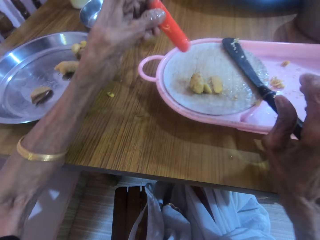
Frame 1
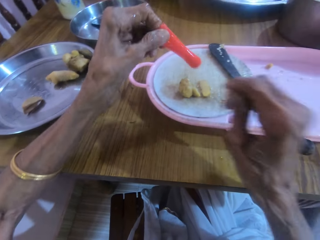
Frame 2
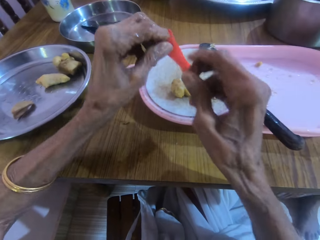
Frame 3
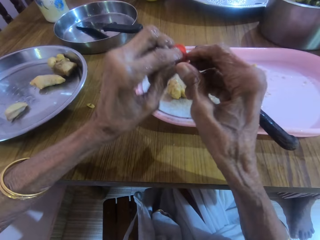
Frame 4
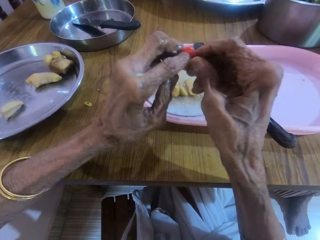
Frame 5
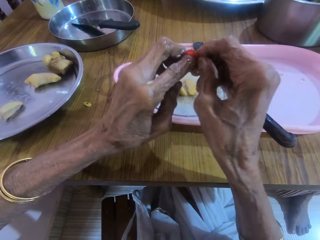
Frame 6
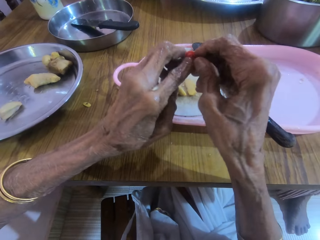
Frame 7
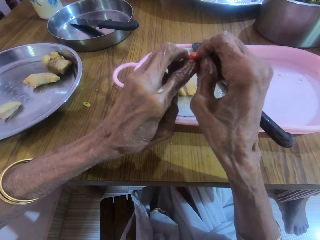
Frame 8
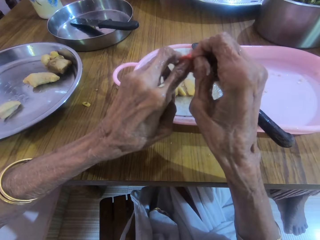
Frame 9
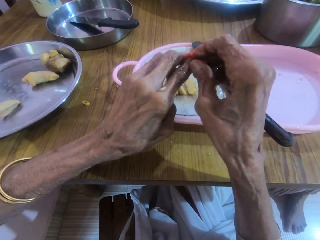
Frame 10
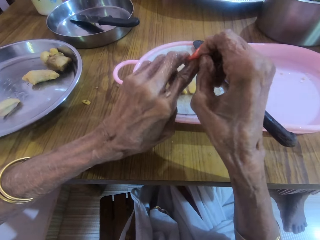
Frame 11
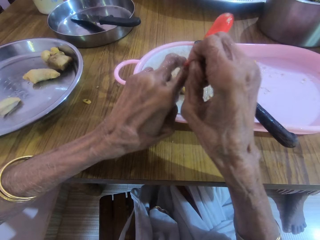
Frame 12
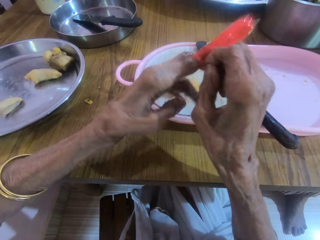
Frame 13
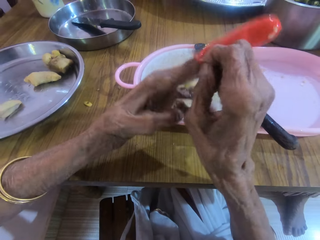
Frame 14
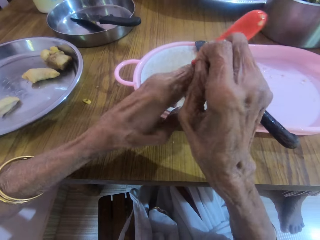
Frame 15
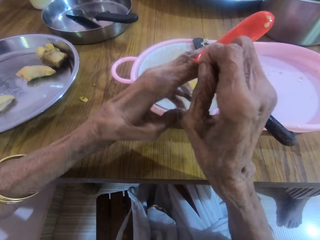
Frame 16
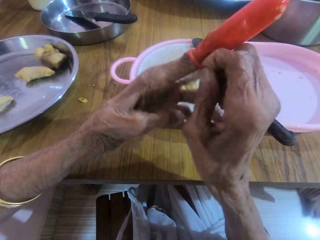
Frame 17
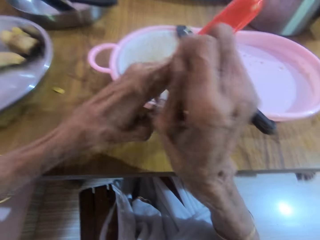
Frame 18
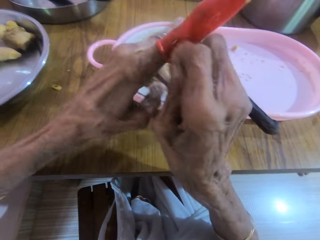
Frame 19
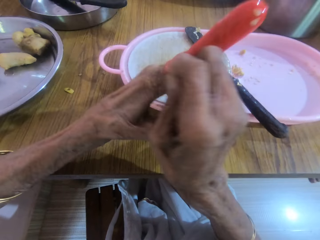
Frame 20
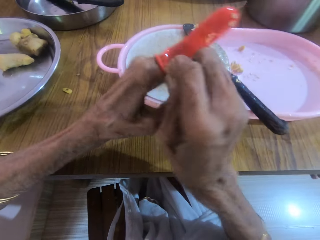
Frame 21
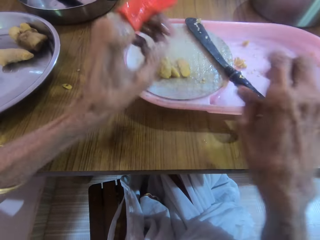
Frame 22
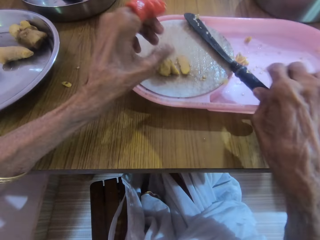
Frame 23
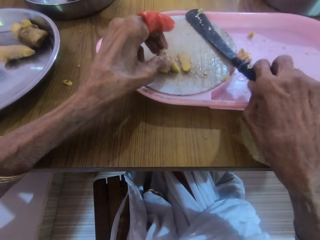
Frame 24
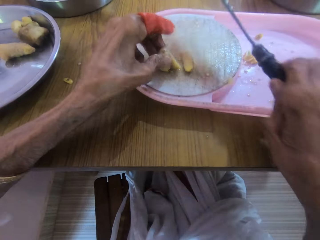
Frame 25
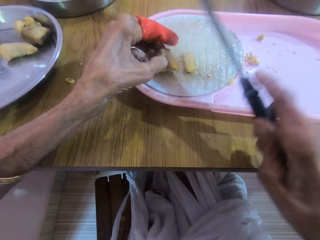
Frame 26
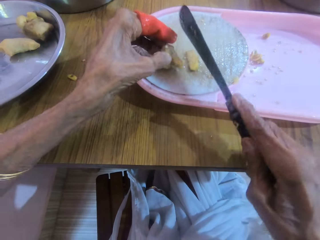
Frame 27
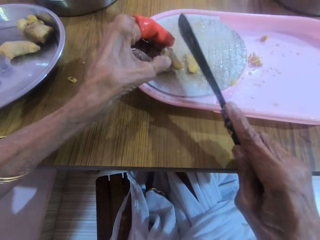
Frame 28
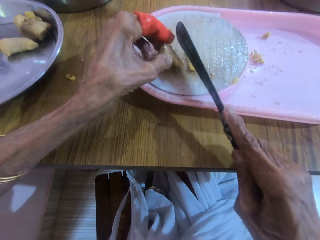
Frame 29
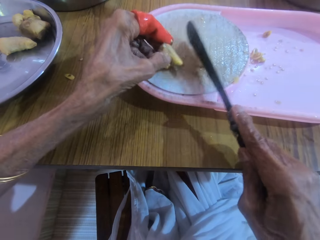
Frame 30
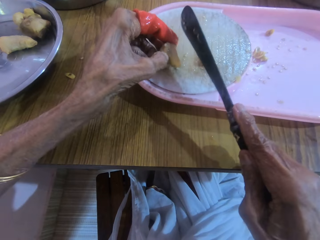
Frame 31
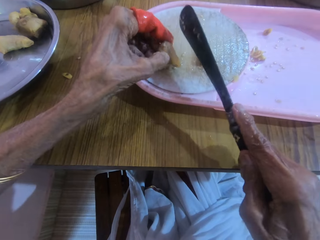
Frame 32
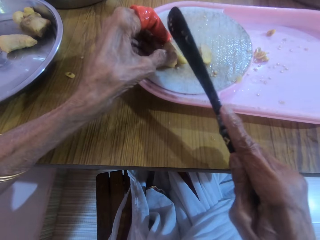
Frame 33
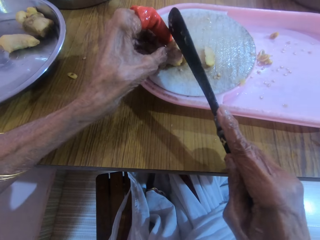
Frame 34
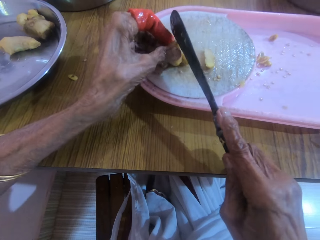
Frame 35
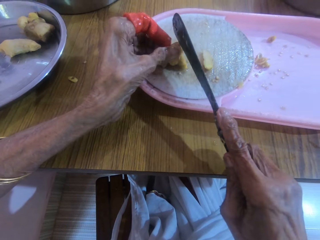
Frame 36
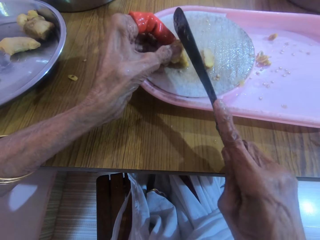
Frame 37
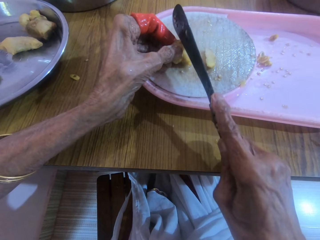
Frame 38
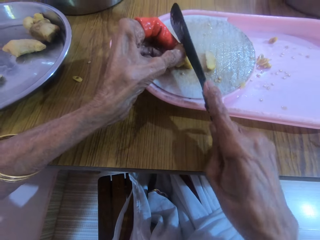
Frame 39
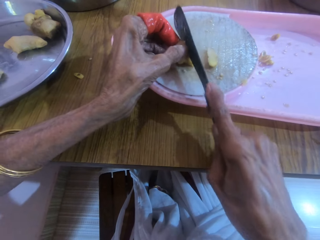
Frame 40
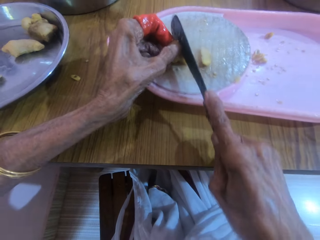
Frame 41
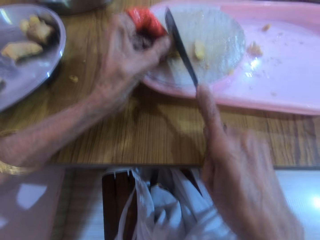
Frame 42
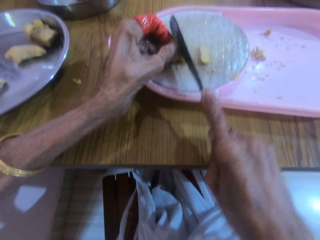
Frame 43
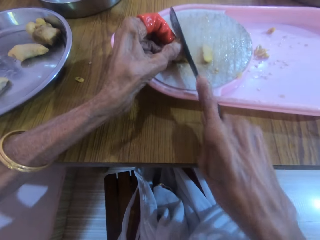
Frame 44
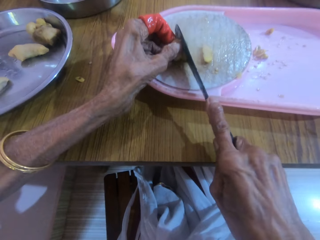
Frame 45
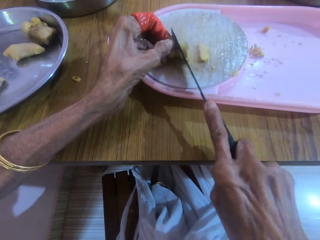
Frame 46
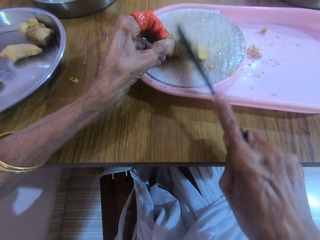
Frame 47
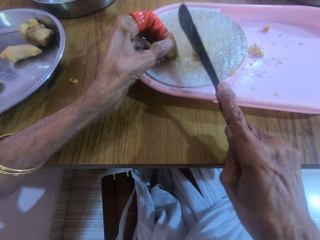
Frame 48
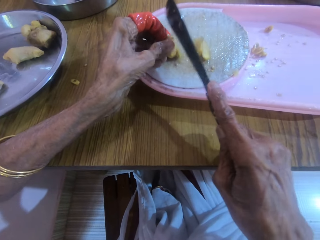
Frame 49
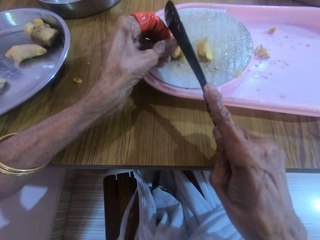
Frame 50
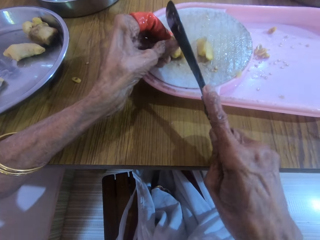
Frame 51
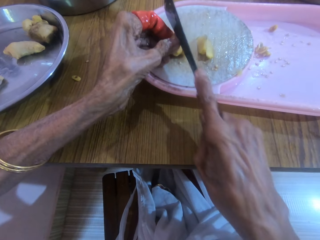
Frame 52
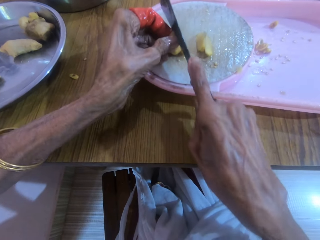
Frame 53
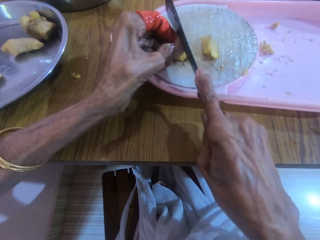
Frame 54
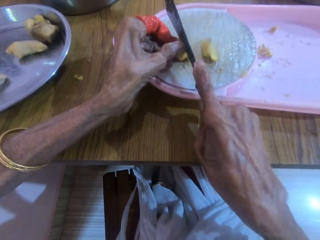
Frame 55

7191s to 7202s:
The camera wearer picks up the finger glove. He wears the protective rubber on his left index finger with his right hand. He picks up with his right hand. He holds the garlic or ginger in place with his left hand. He slices the garlic with a knife in his right hand.

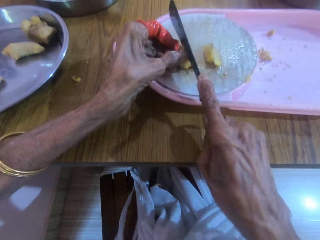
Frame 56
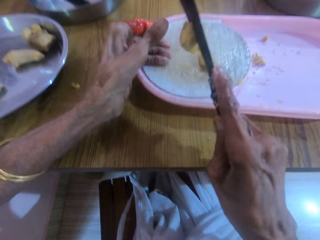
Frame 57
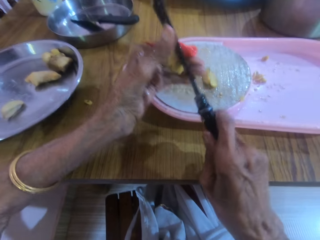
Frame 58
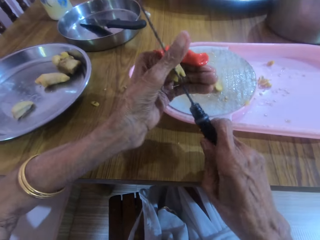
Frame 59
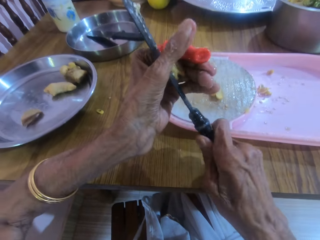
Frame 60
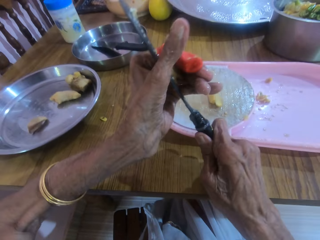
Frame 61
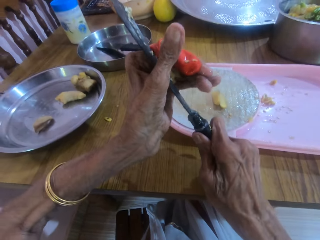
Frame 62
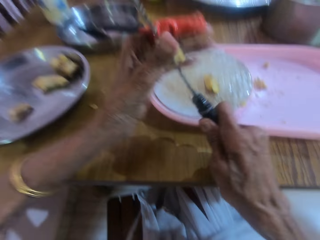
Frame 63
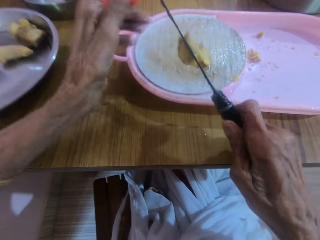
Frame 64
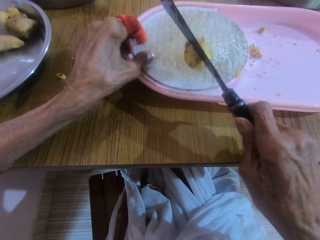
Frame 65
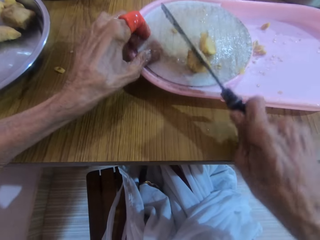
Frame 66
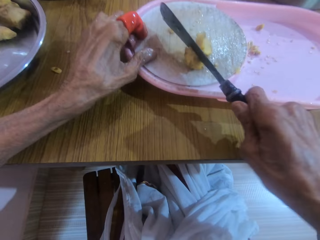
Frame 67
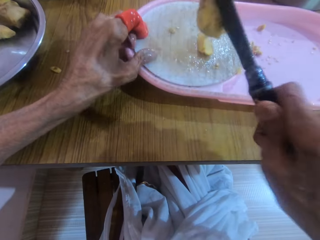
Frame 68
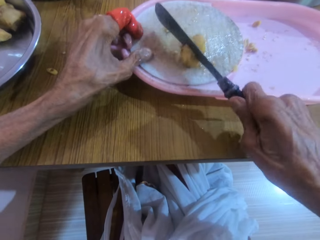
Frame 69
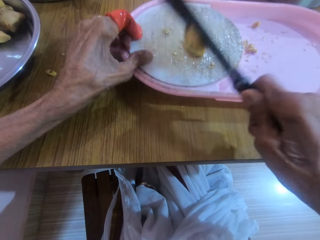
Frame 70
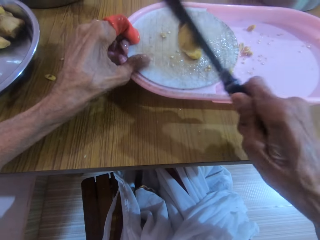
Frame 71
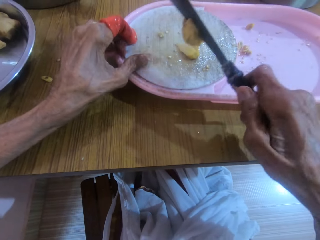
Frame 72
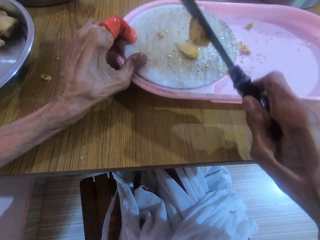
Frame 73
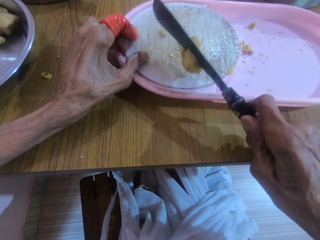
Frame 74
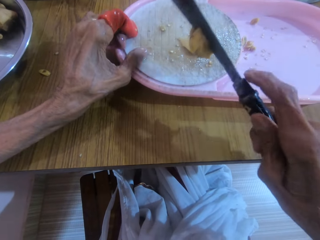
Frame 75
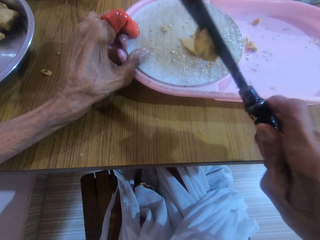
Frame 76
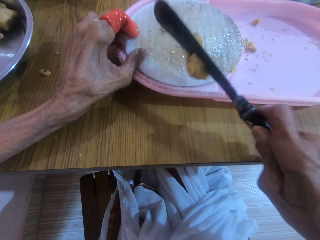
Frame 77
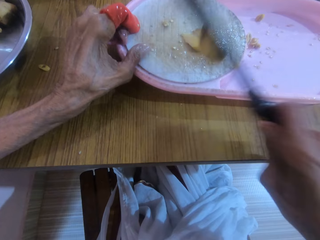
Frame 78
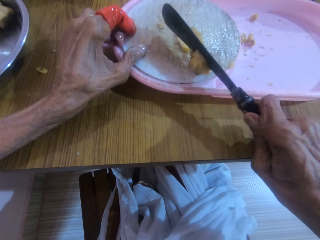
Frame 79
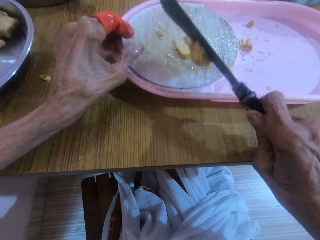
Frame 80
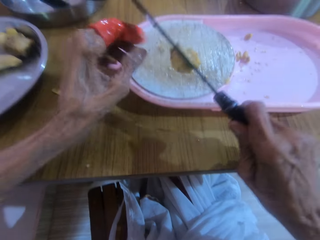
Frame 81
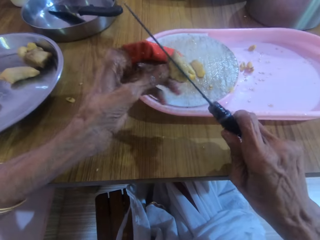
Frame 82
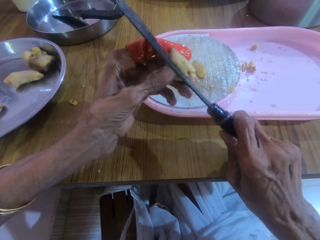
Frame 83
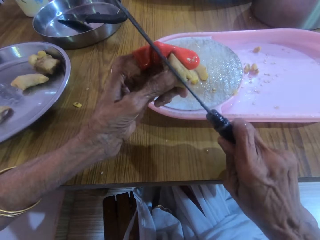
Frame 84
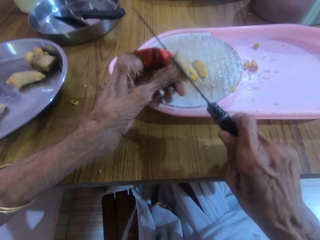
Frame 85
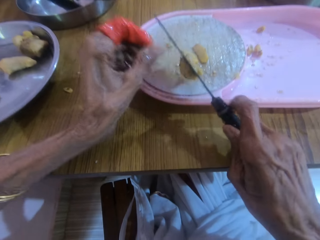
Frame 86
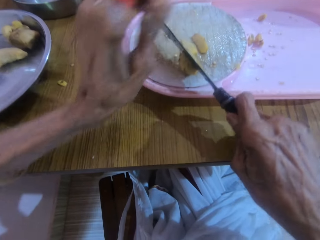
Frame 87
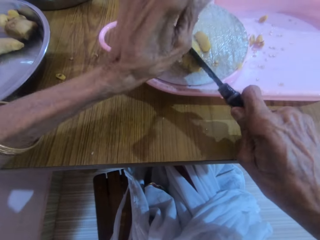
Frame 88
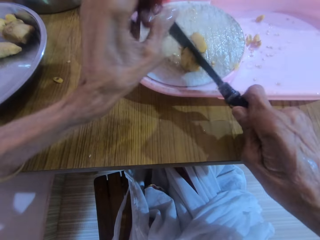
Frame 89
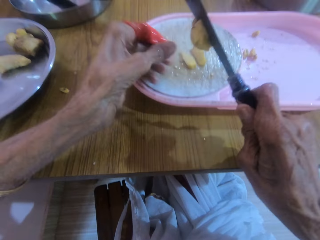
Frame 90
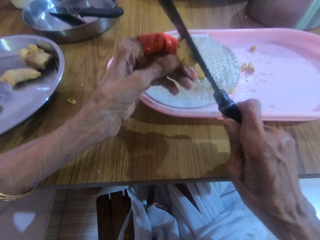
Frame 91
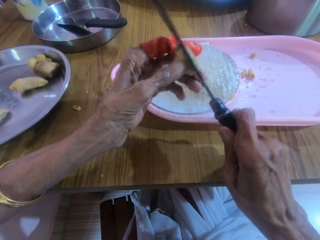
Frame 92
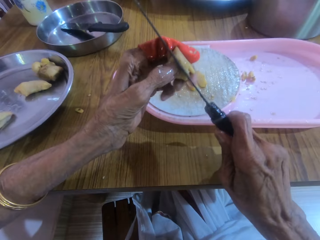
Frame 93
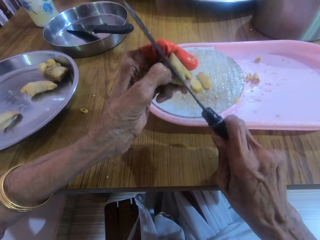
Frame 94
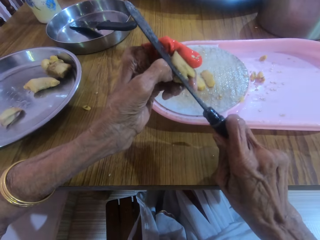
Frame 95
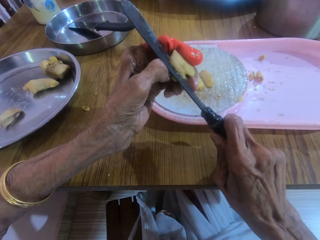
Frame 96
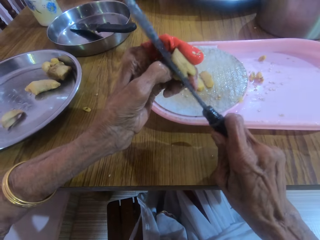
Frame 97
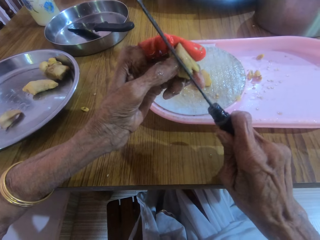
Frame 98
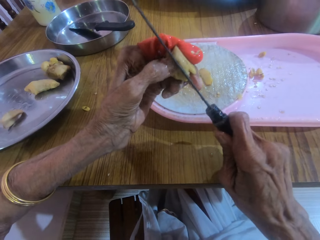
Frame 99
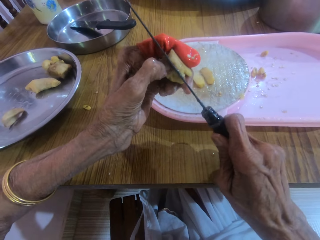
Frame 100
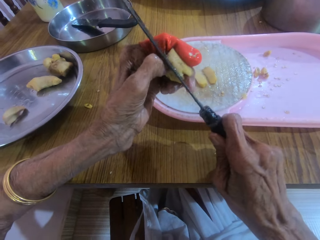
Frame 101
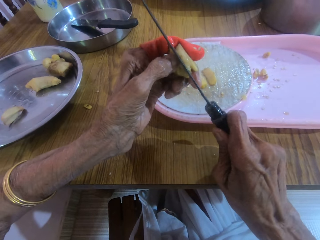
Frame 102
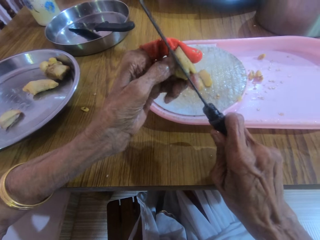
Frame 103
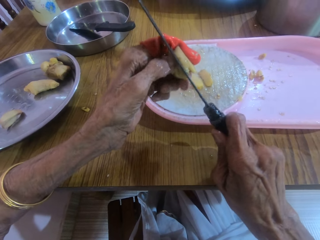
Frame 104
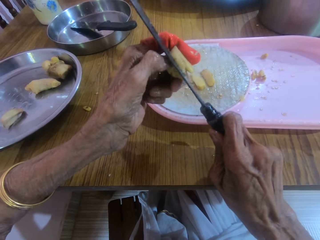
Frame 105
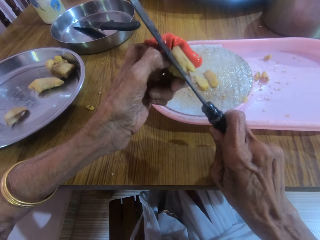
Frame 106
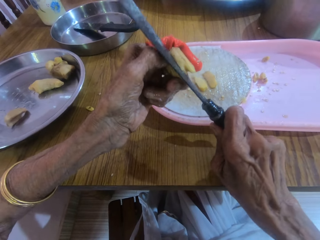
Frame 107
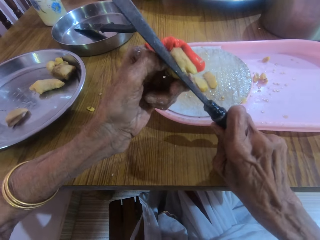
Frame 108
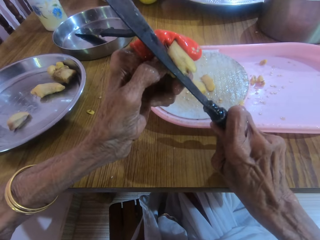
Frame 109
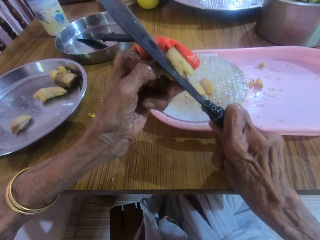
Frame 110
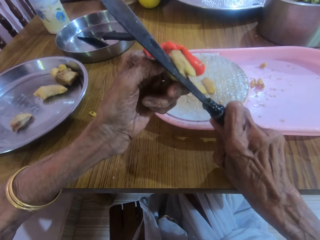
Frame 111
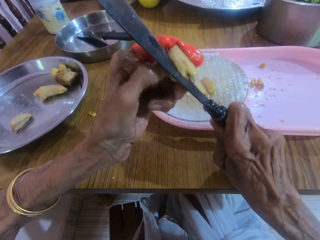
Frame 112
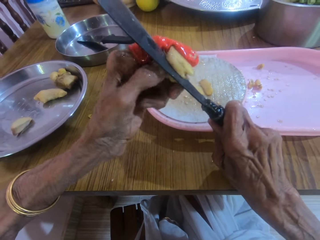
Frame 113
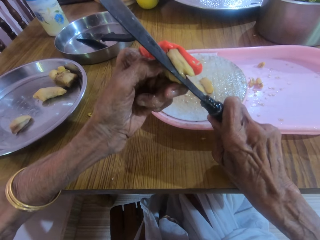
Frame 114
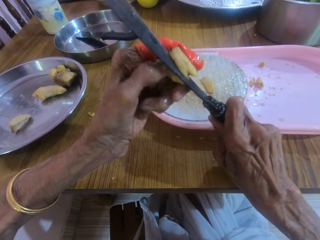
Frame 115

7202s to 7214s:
The camera wearer hits the garlic or ginger on the chopping side of the tray with a knife in the right hand. They hold the garlic in place with the left hand.
